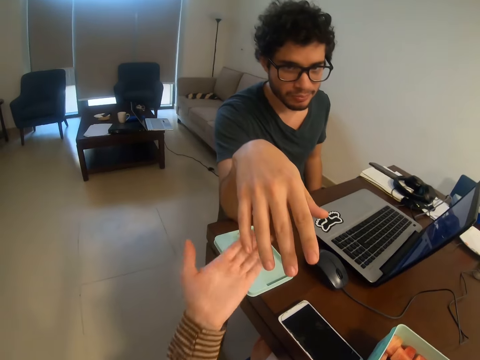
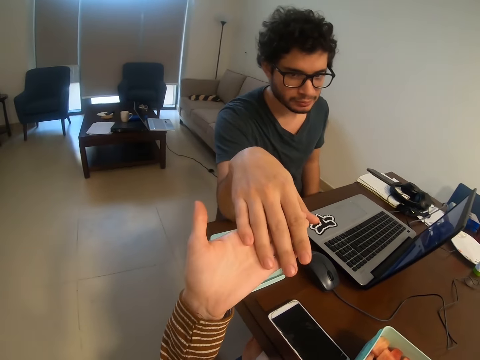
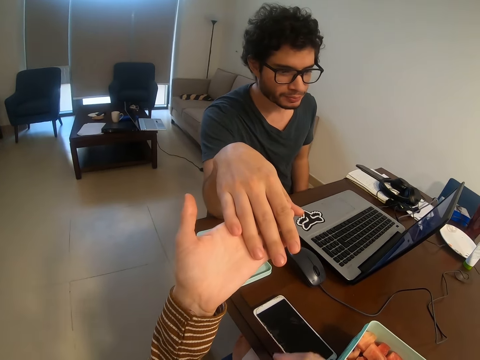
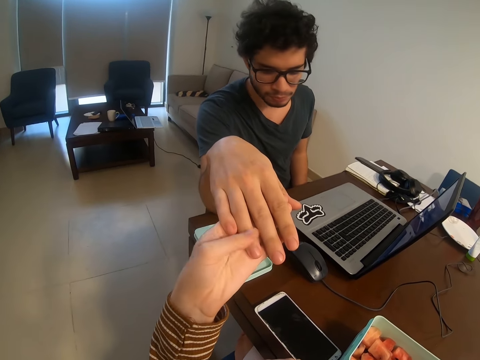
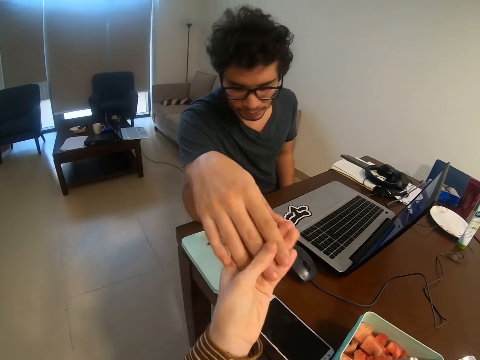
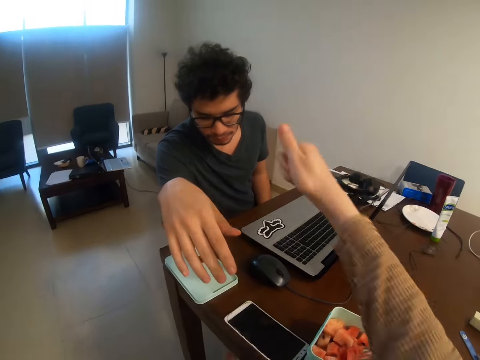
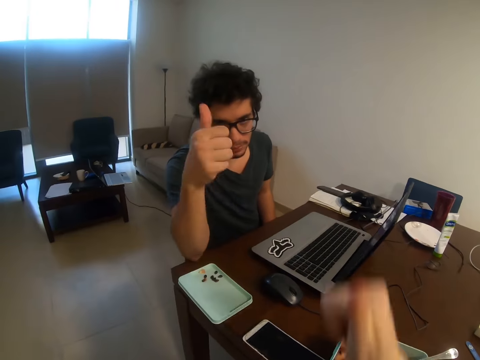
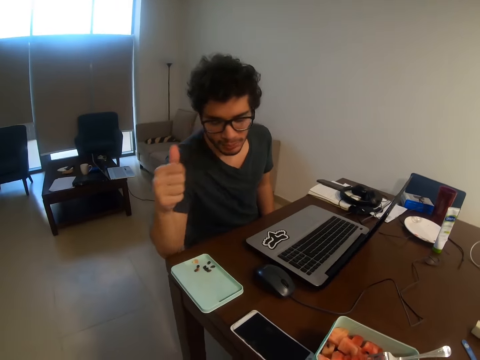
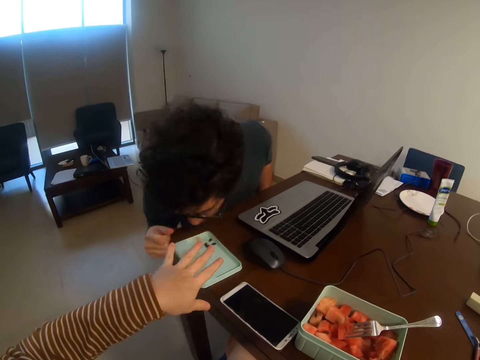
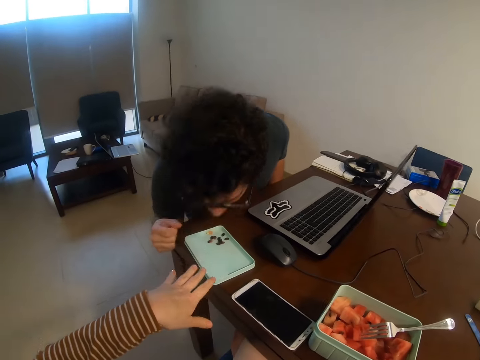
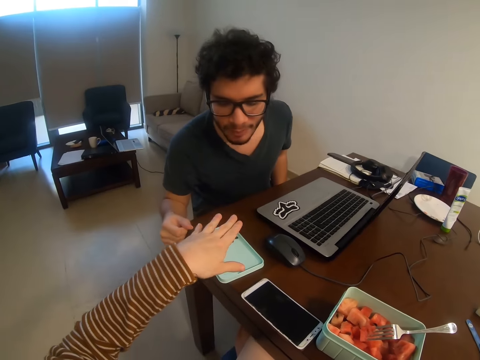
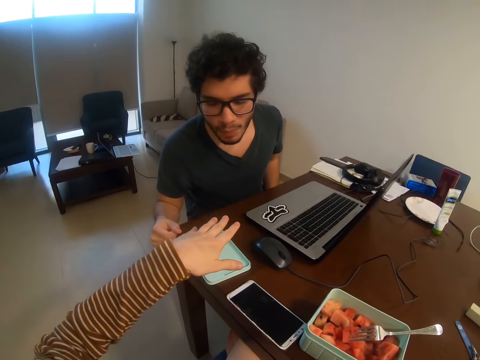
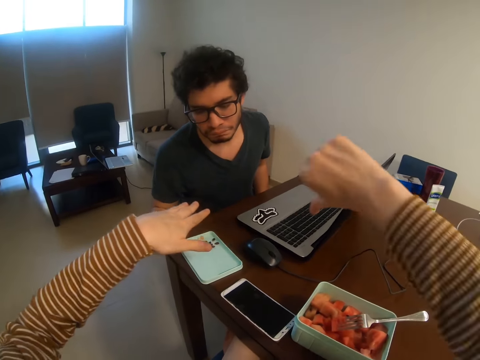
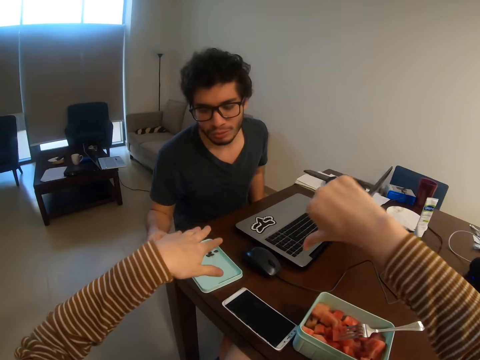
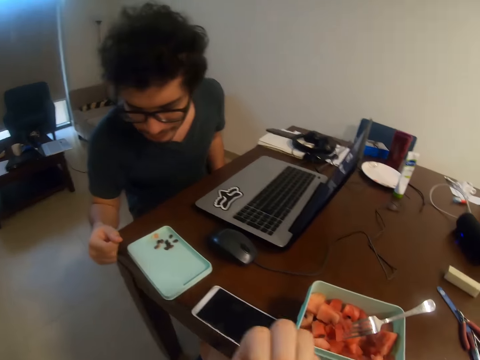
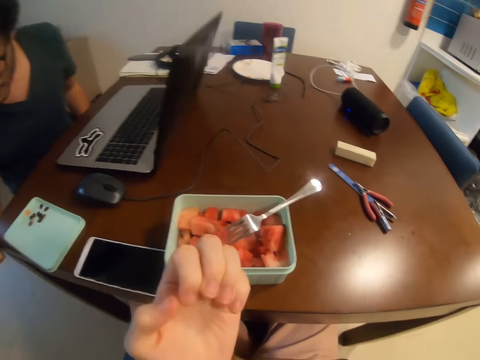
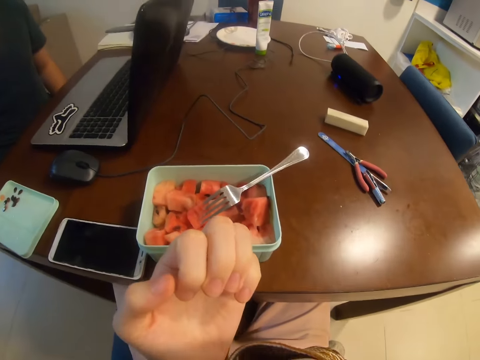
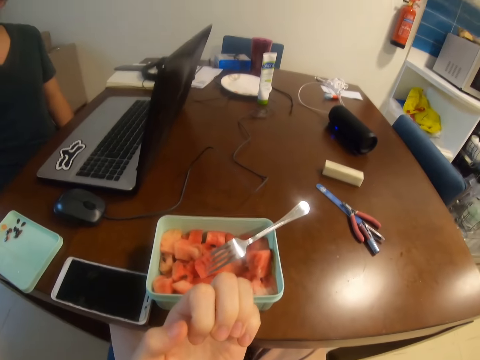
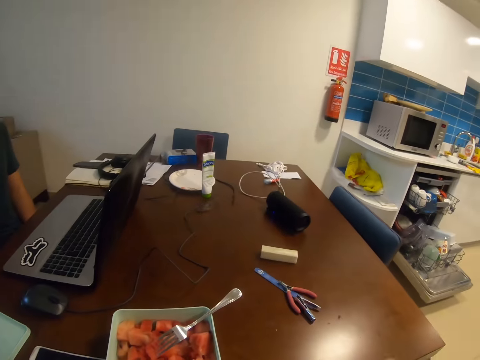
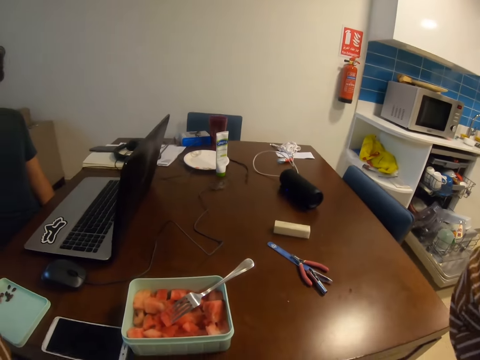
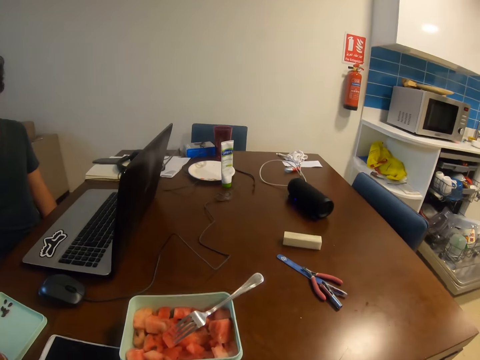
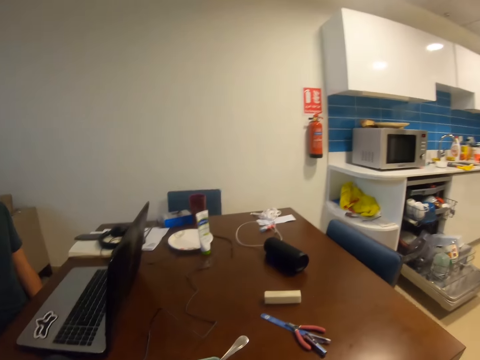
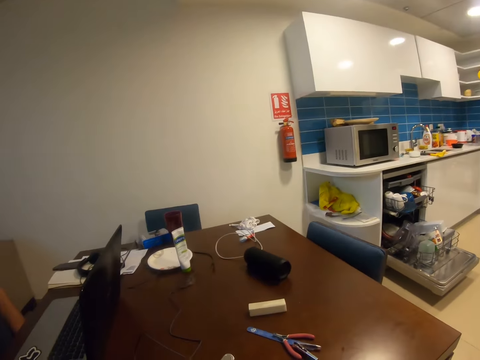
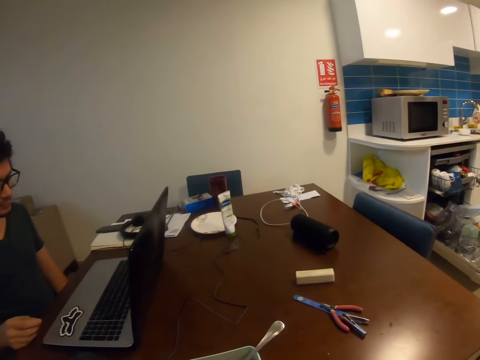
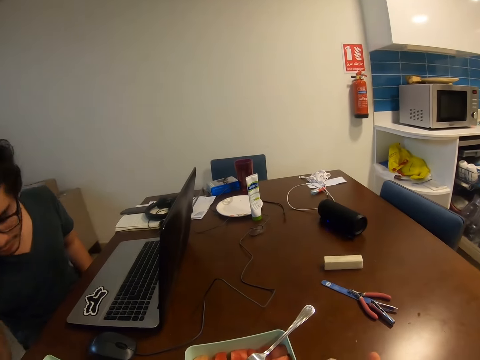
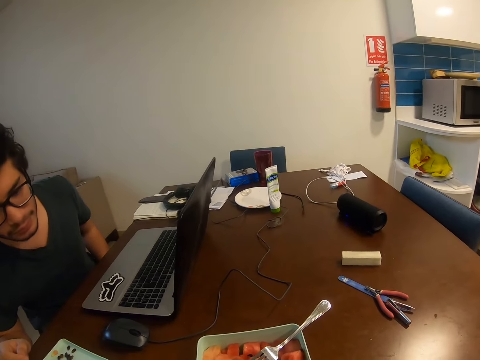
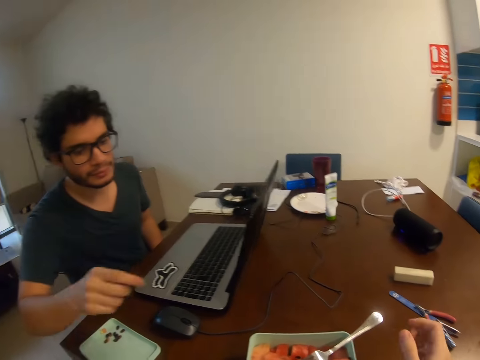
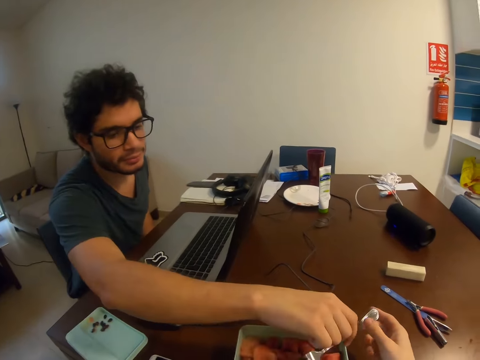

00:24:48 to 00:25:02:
The camera wearer holds a man's hand. They move the hand. The man spits seeds. The camera wearer gestures with the left hand and moves the hand around. They look in front.

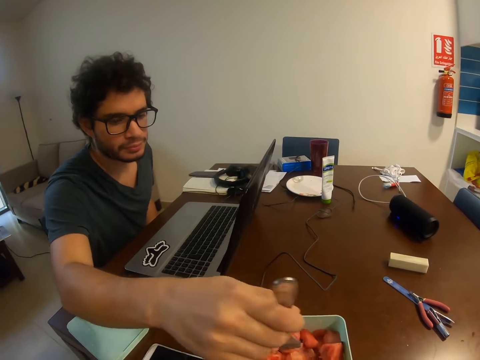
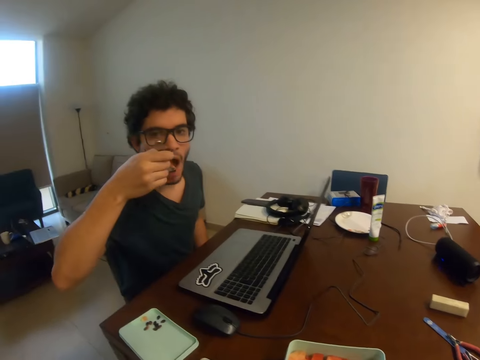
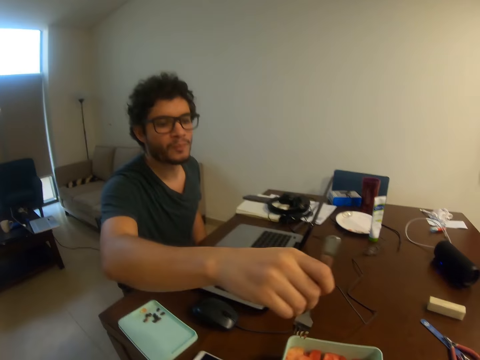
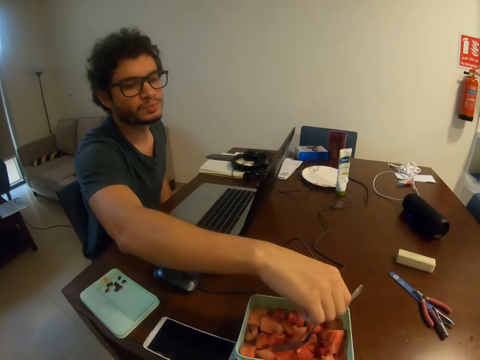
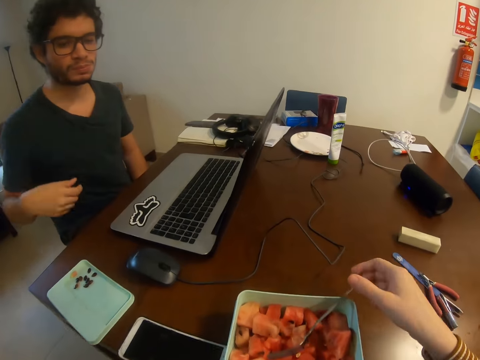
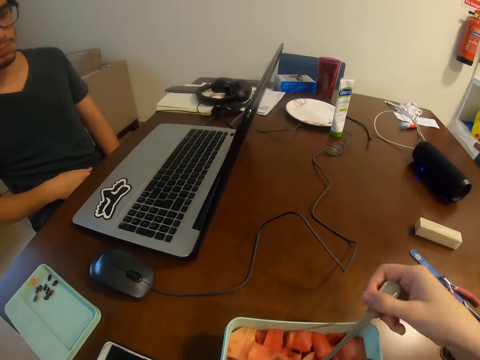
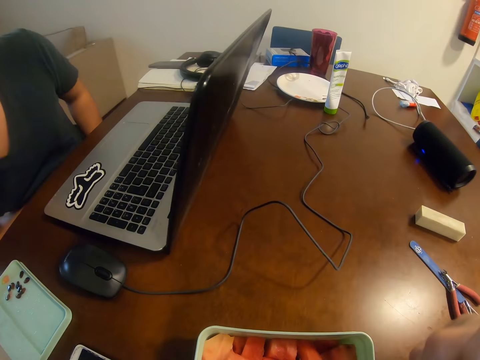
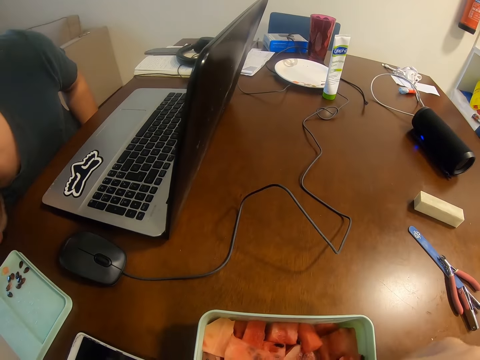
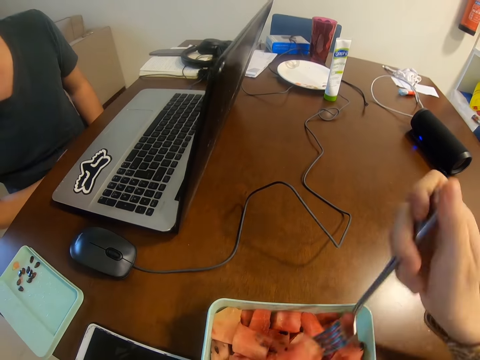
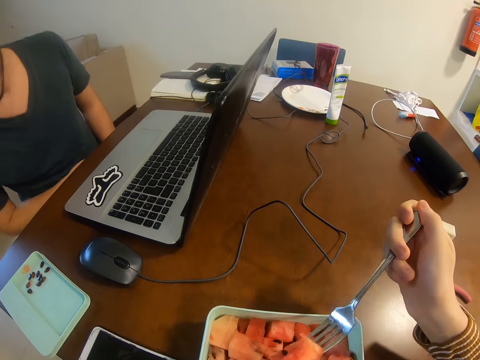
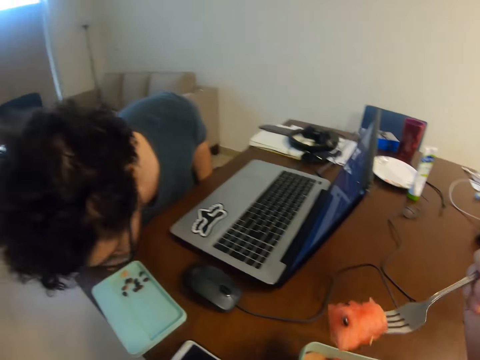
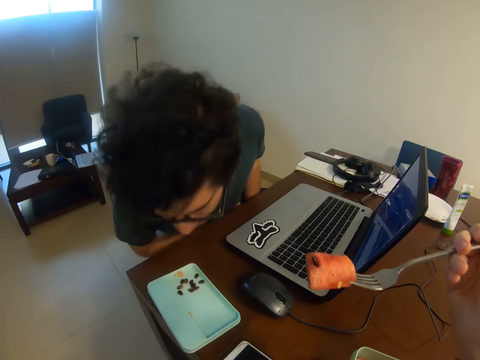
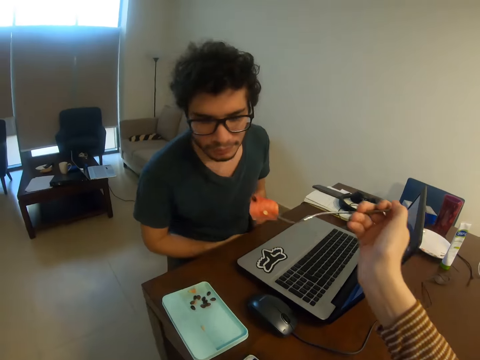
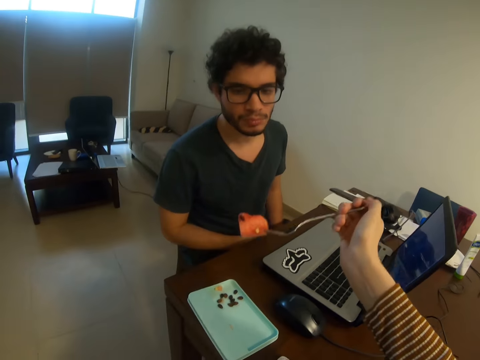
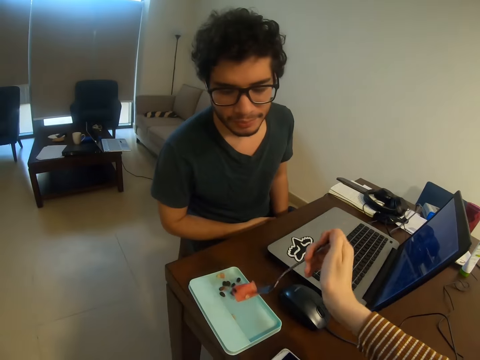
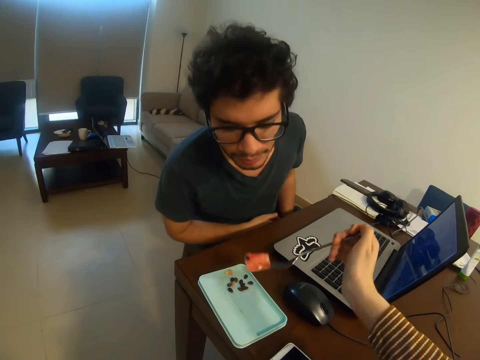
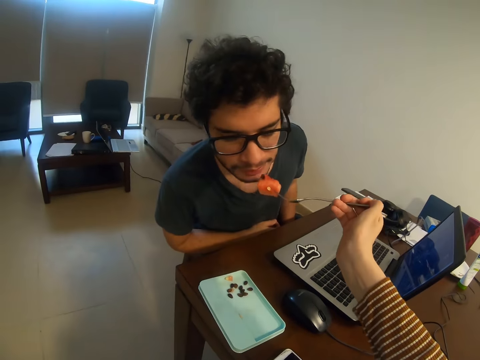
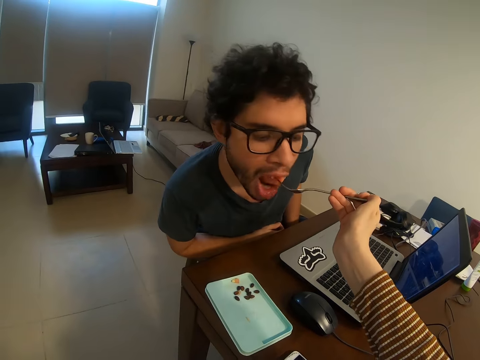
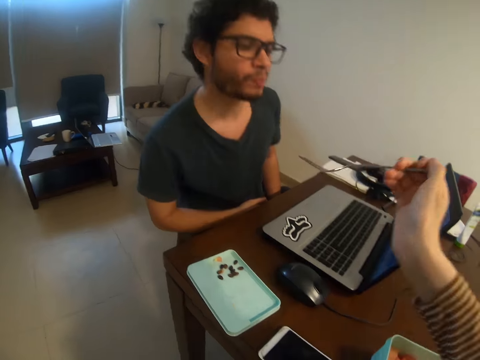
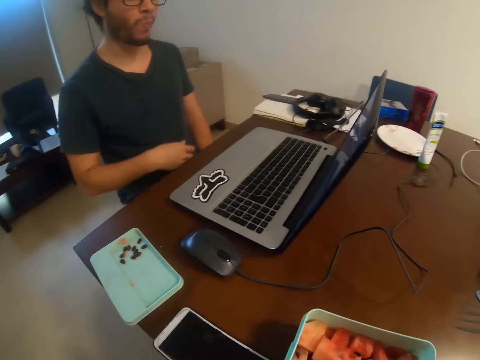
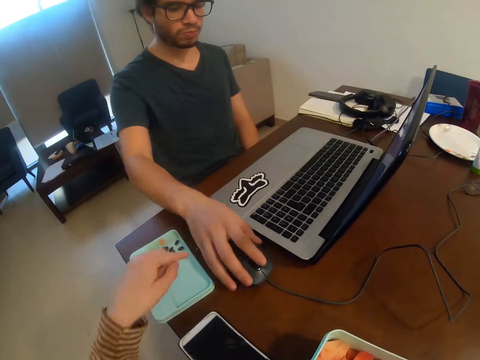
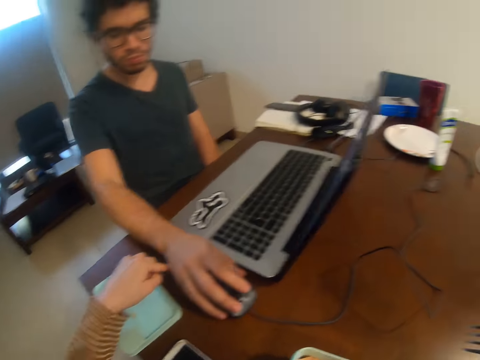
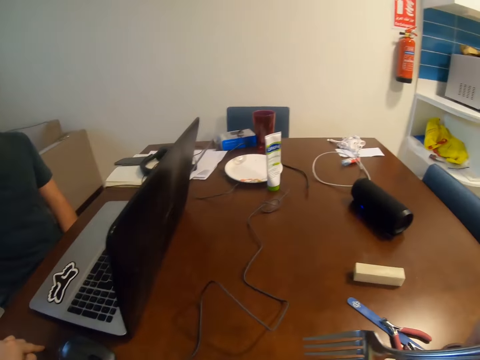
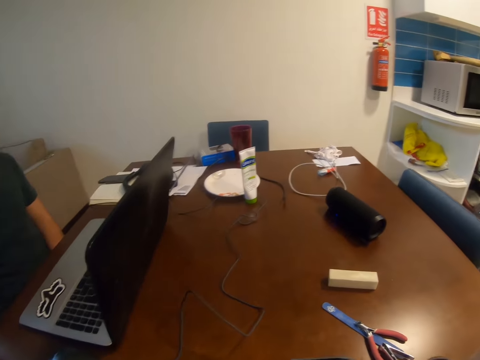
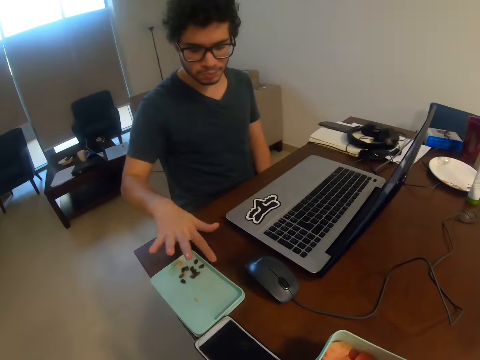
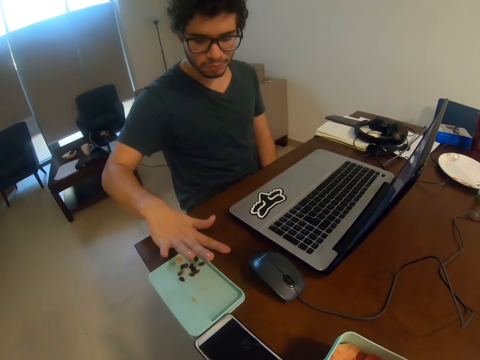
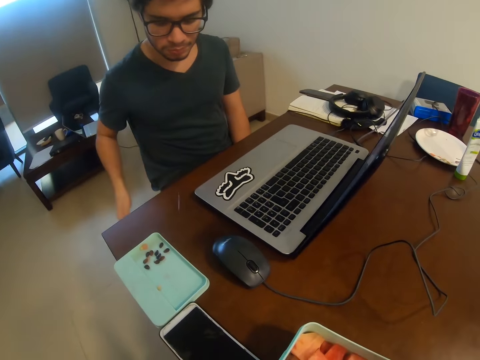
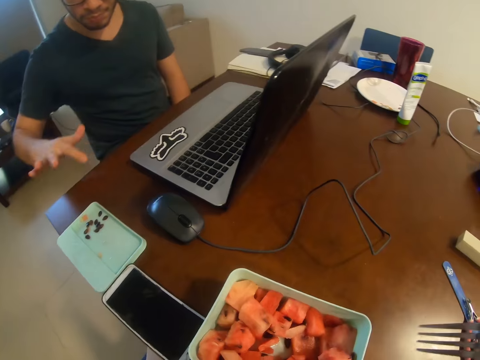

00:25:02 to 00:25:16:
The man takes a fork. He picks a melon with the fork with the right hand, eats the watermelon, and places the fork on the dish. The camera wearer takes the fork. The man spits a seed. The camera wearer picks the melon with the fork with the right hand. They move the watermelon around. They give the man the melon with the fork in the right hand. The man bites the melon from the fork. The man moves a mouse. The camera wearer points to the table. The man holds the mouse with the right hand and wipes the table.
